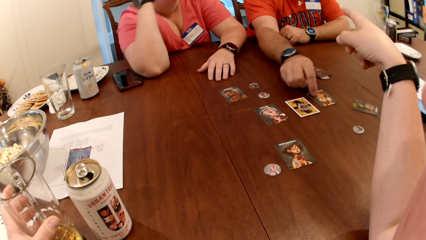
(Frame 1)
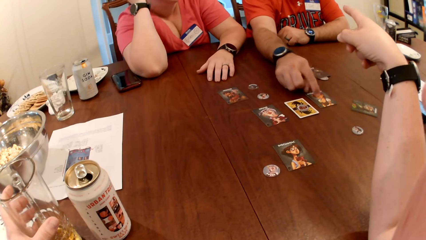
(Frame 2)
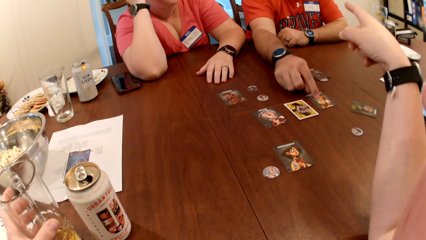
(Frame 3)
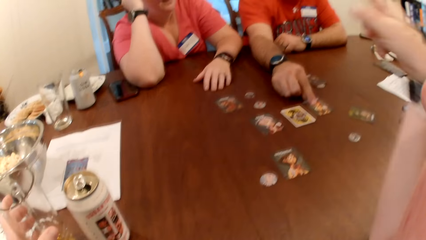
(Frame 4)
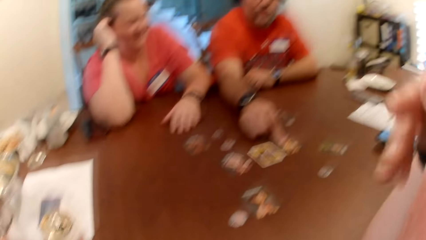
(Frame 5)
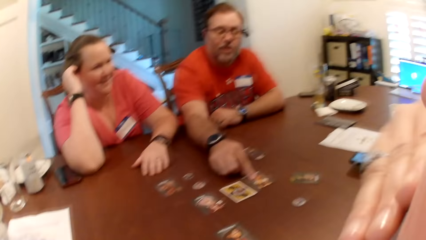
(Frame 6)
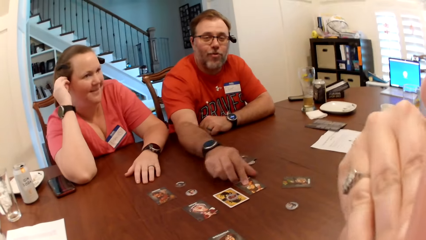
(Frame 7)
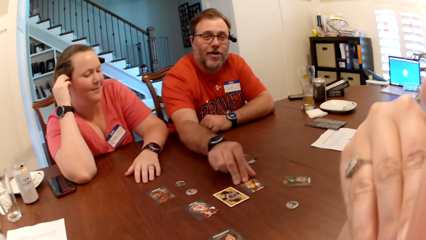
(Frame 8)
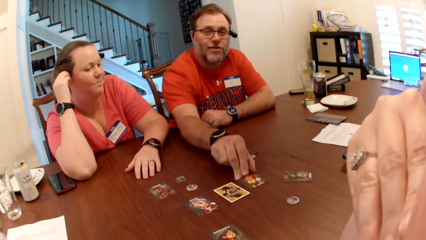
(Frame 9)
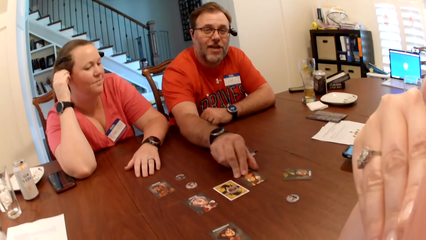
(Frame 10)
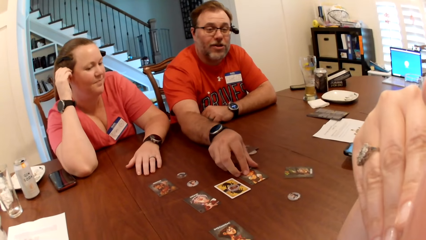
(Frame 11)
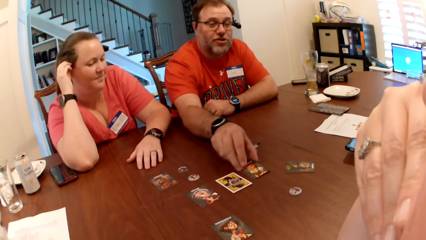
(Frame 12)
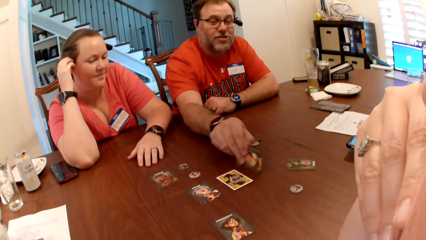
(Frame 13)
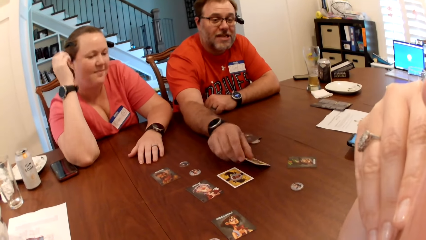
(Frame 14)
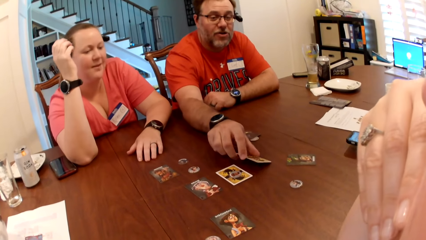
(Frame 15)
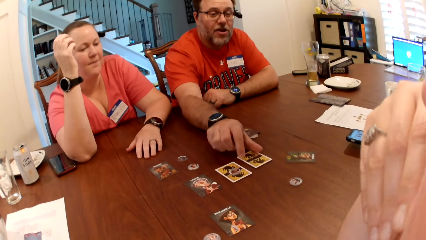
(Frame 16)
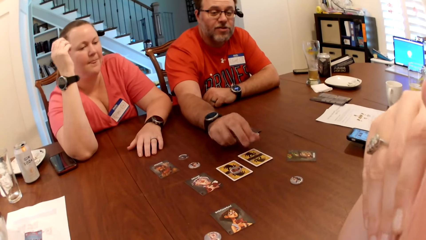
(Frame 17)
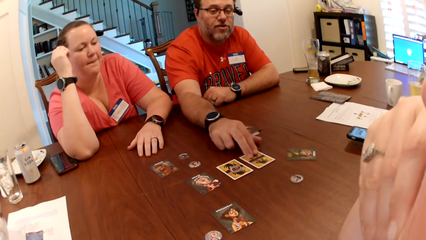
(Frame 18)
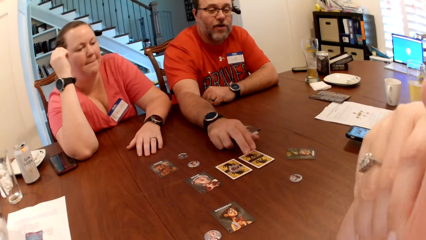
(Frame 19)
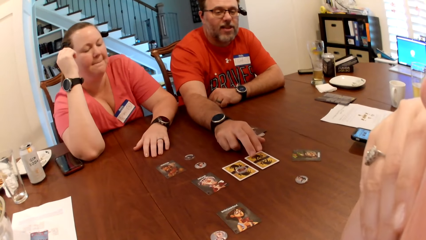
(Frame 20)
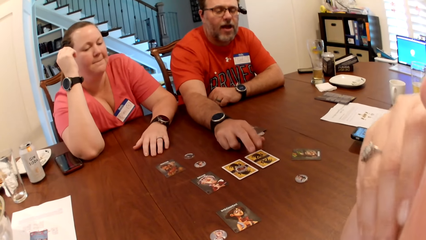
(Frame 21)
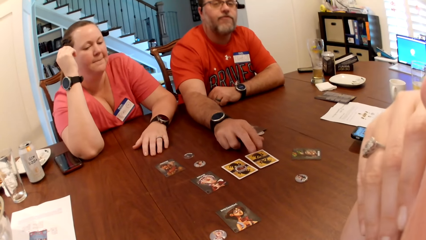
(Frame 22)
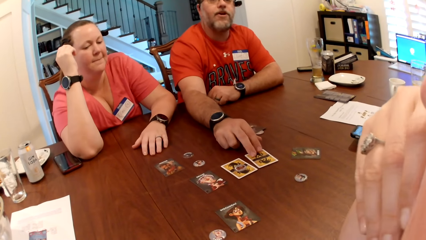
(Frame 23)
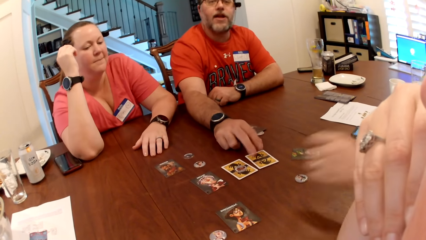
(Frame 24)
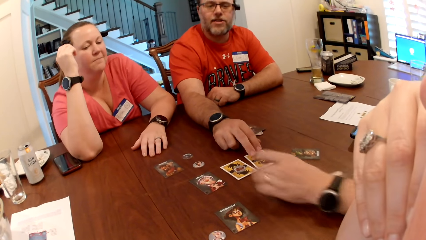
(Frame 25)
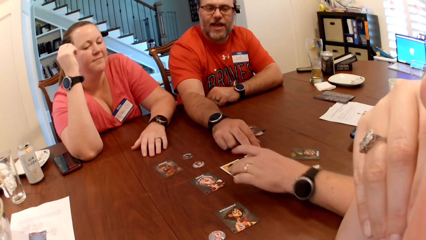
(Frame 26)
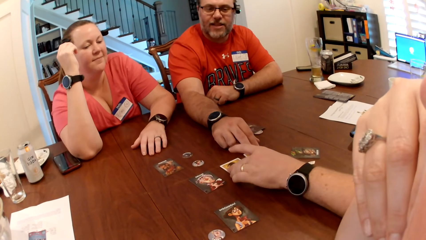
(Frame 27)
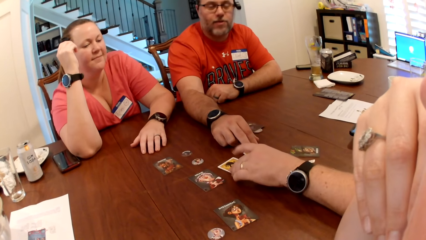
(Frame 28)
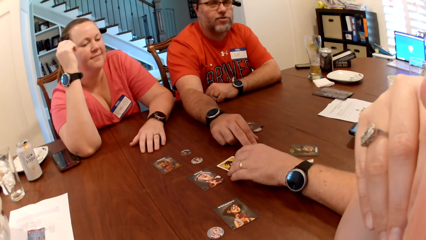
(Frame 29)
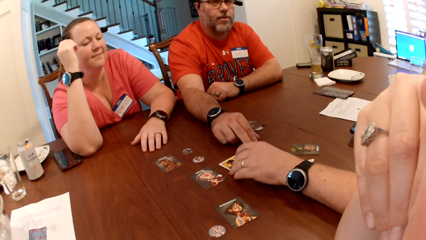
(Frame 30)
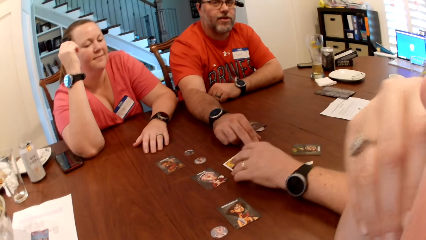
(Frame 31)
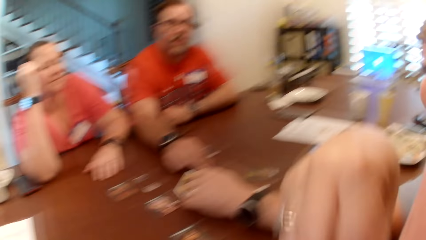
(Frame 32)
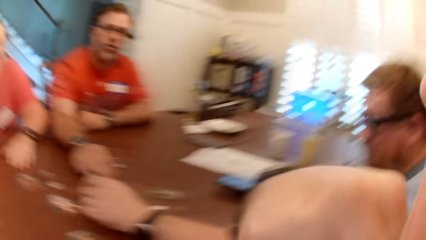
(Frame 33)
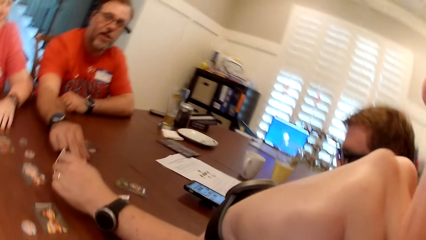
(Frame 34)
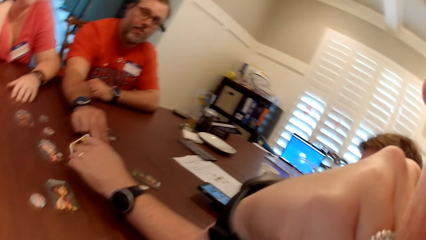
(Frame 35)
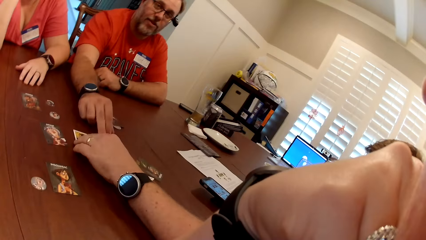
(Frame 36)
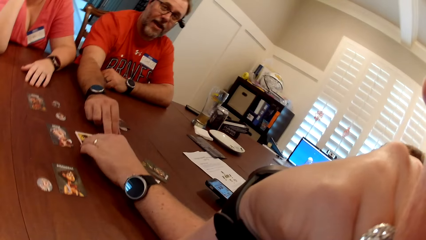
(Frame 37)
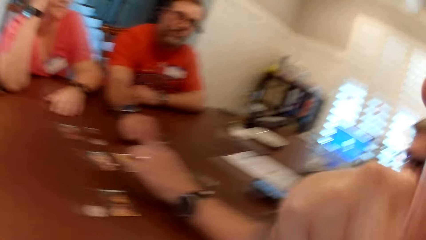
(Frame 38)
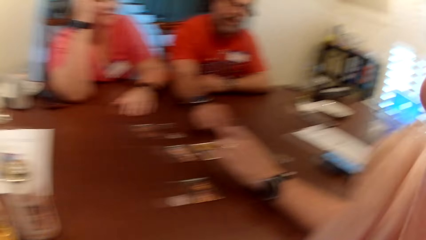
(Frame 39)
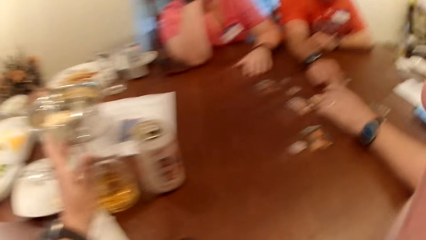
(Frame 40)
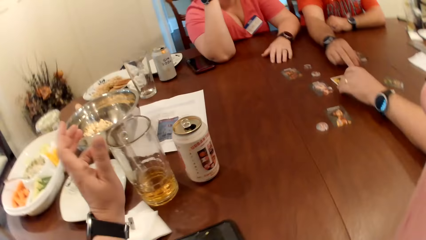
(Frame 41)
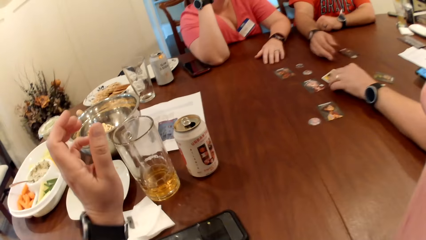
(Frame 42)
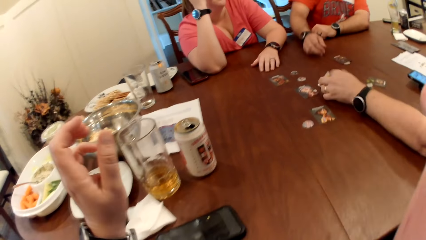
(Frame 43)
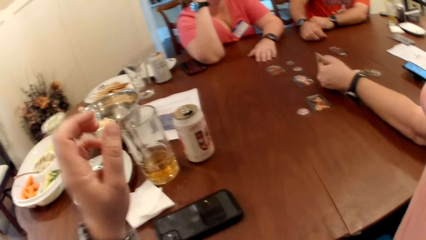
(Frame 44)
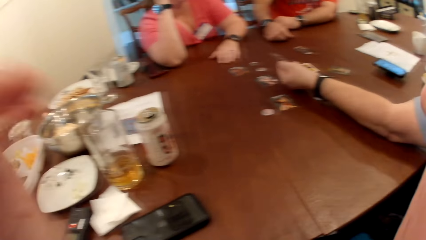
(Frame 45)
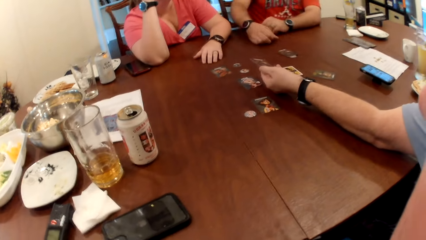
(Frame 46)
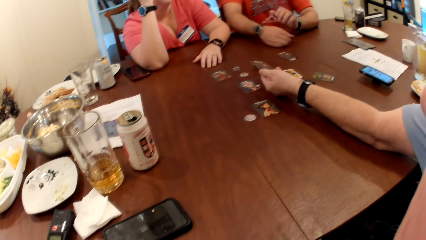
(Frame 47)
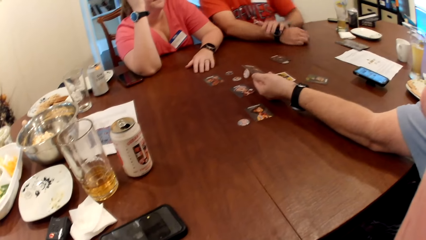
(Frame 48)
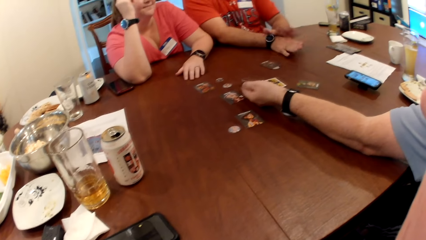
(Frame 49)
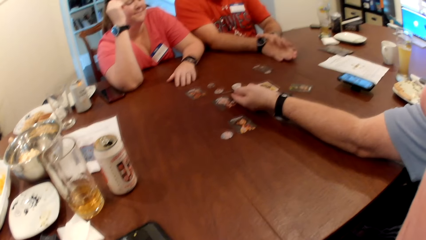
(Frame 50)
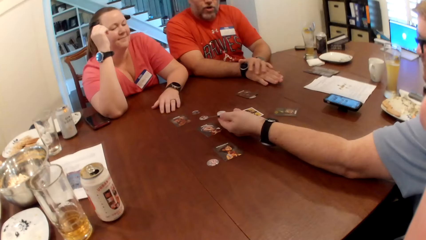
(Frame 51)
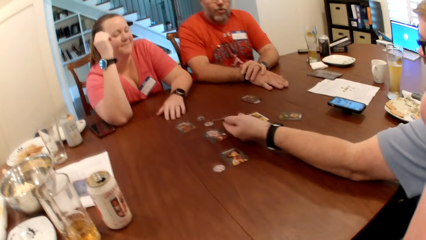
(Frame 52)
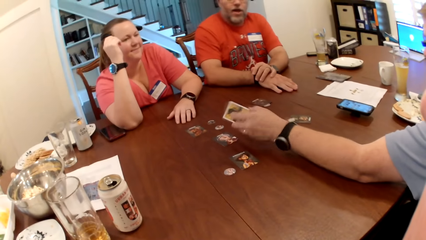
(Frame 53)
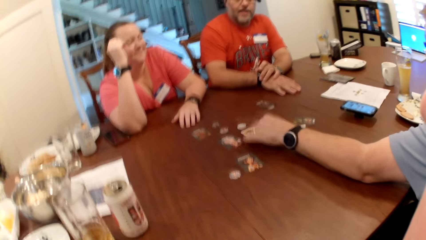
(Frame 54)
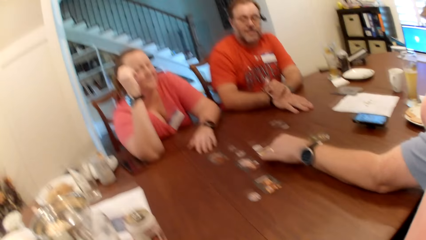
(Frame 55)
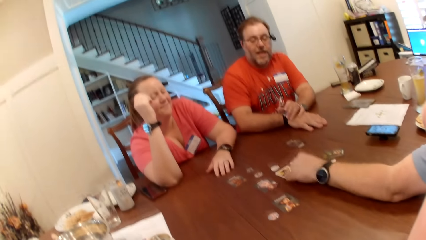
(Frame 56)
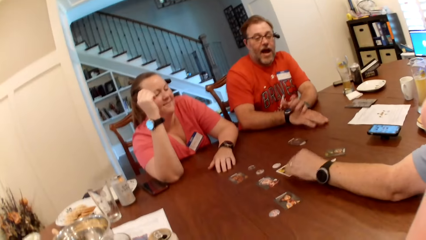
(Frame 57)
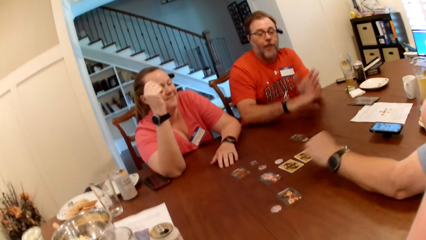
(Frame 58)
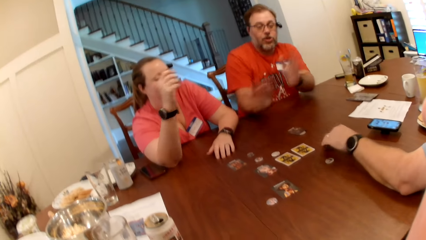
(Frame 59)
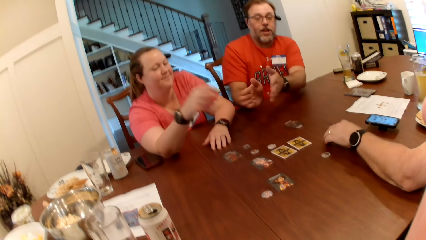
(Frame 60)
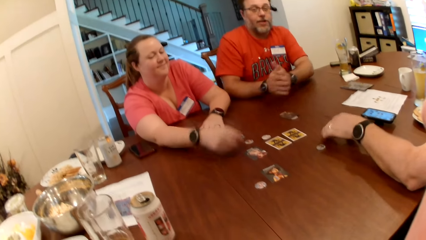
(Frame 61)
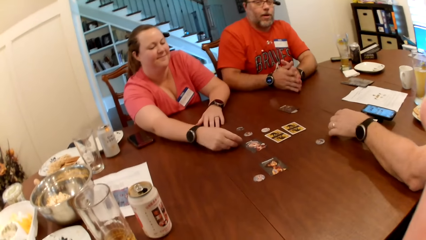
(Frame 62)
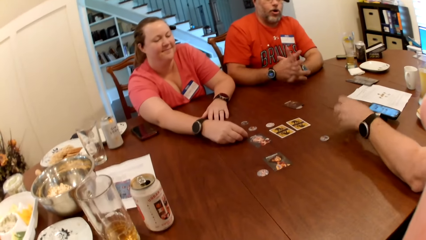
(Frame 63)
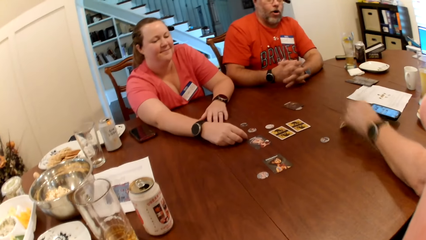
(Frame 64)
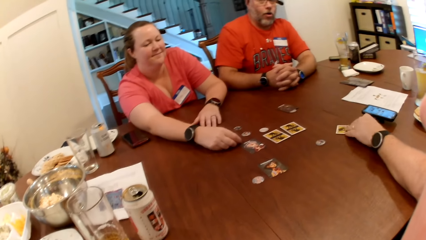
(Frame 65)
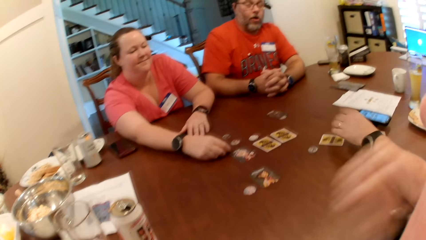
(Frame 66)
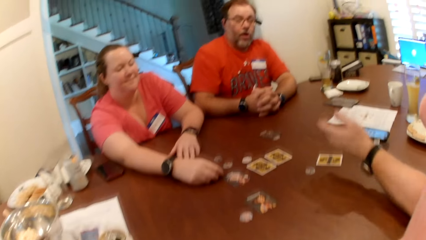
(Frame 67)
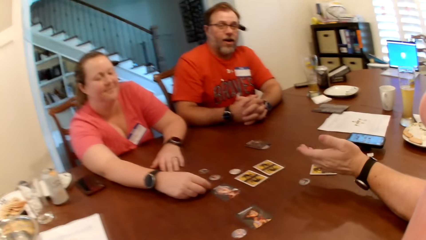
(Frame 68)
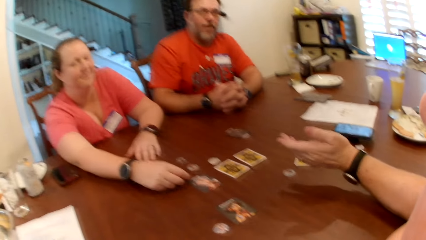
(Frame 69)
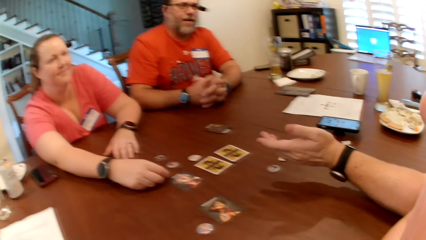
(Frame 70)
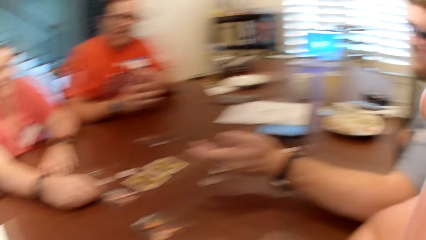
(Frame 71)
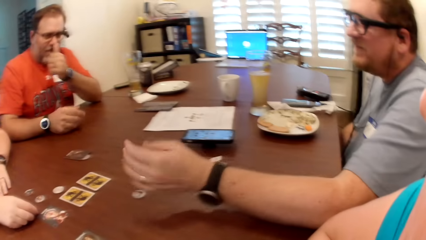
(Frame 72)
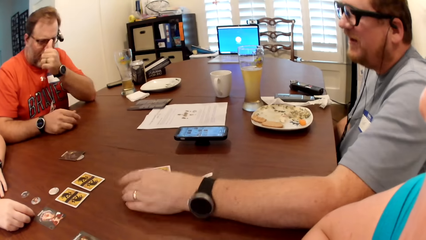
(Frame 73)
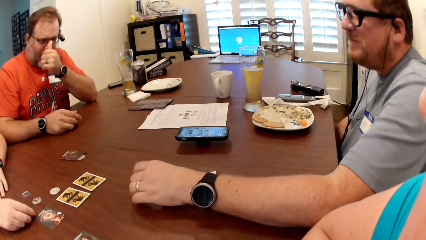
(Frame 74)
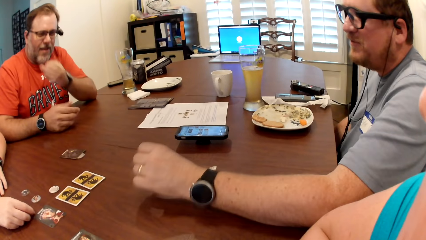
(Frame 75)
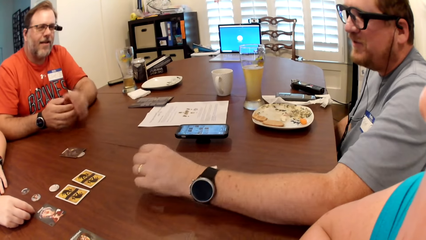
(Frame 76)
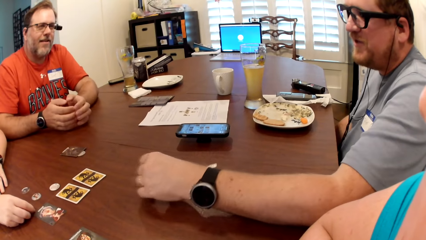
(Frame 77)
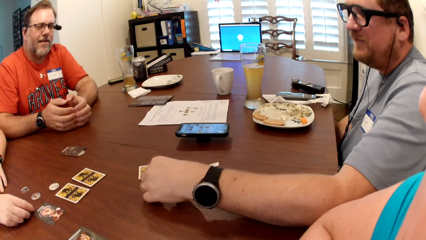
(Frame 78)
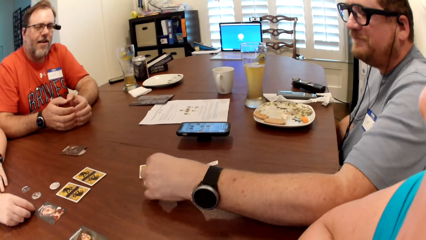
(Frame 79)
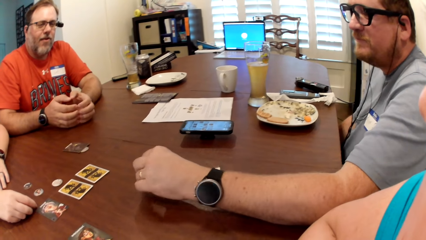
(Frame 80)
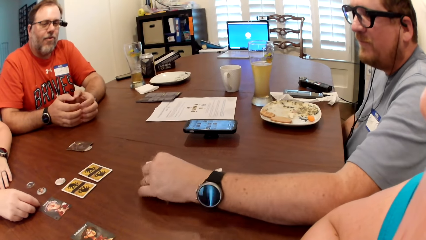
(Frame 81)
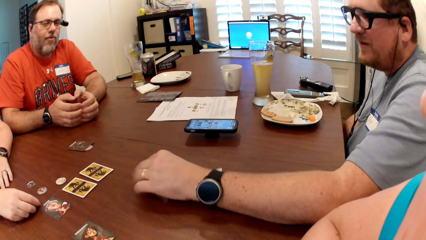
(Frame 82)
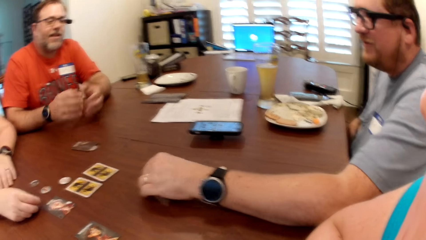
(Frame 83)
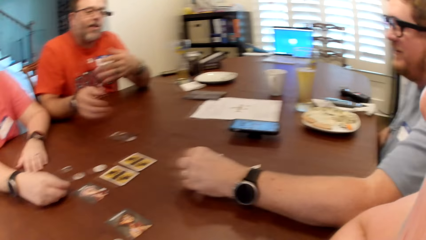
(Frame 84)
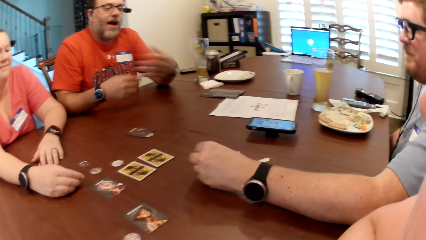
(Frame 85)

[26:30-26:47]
A man flips the card on the table with his right hand. Another man flips the card on the table with his left hand. The other man moves his hand and picks up the token on the table with his left hand.
